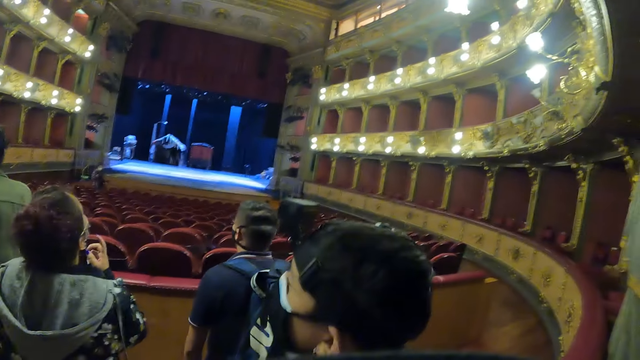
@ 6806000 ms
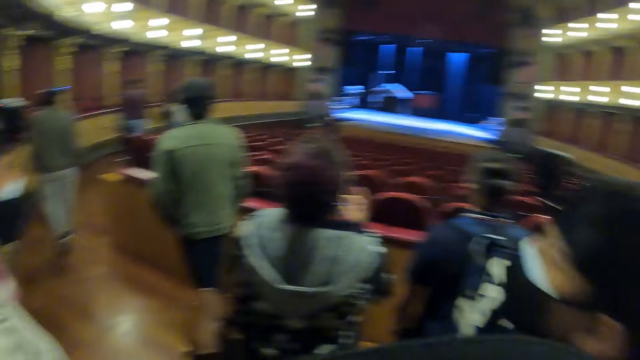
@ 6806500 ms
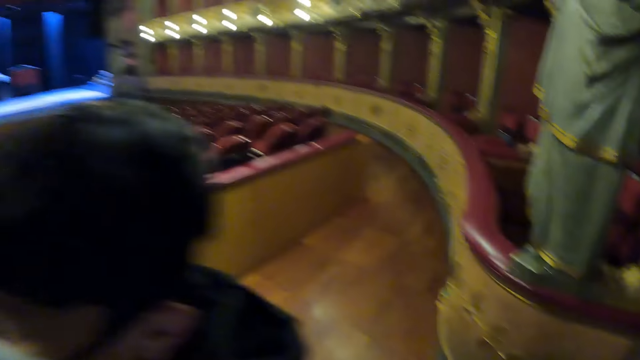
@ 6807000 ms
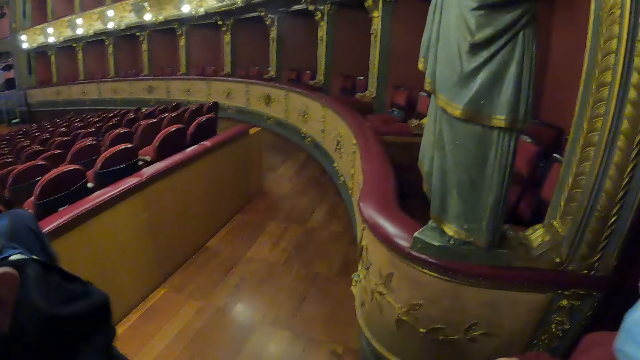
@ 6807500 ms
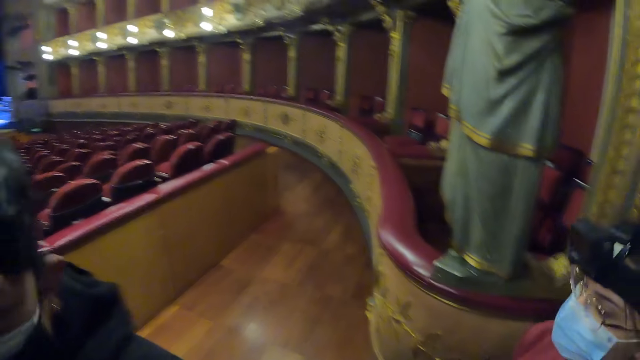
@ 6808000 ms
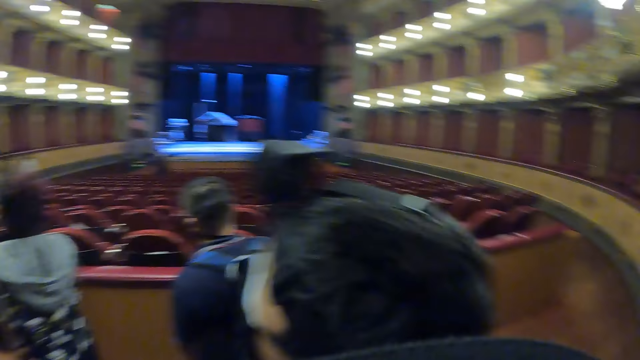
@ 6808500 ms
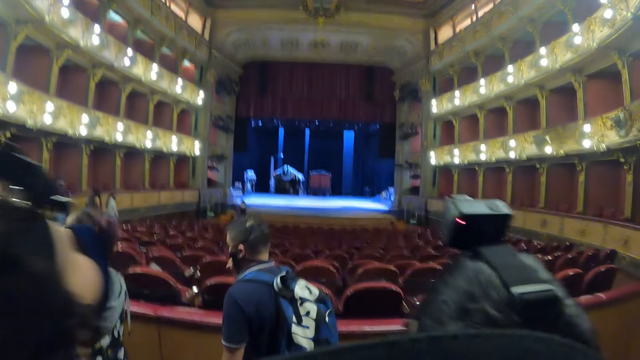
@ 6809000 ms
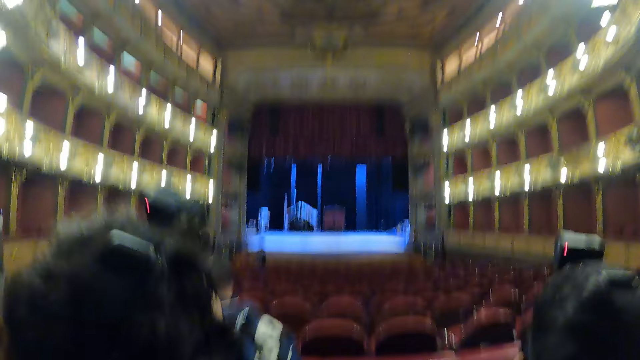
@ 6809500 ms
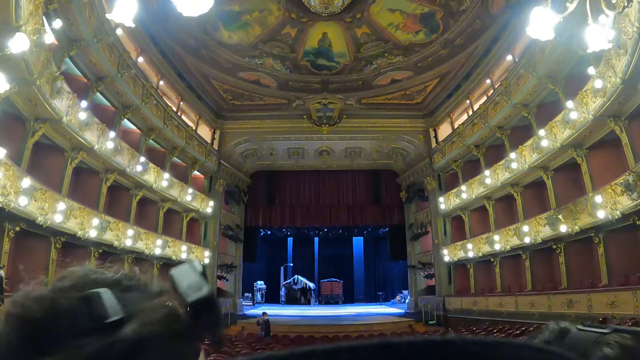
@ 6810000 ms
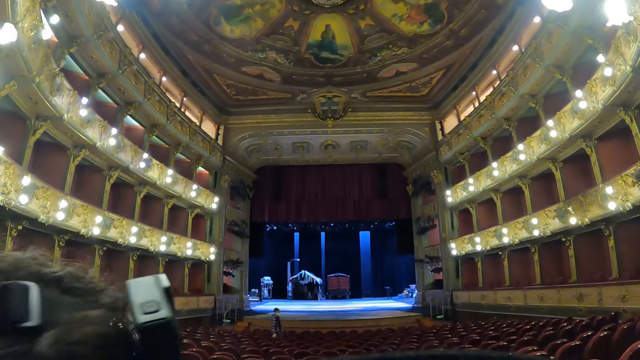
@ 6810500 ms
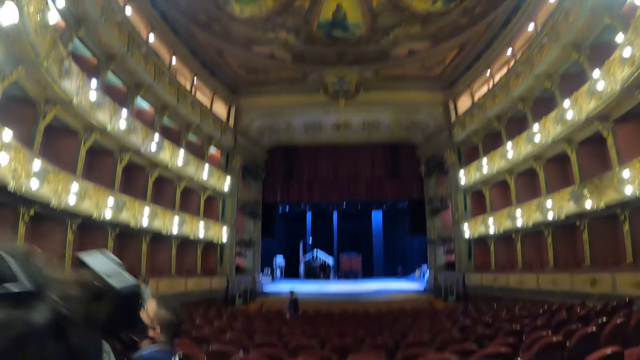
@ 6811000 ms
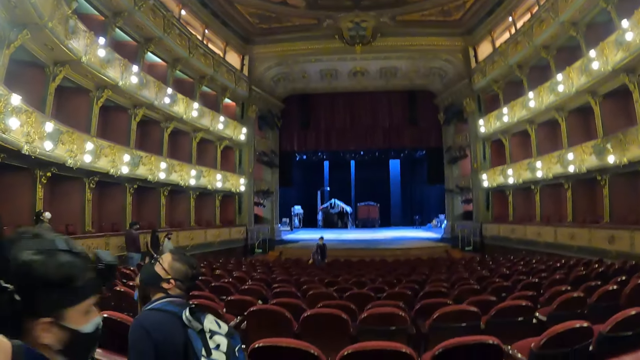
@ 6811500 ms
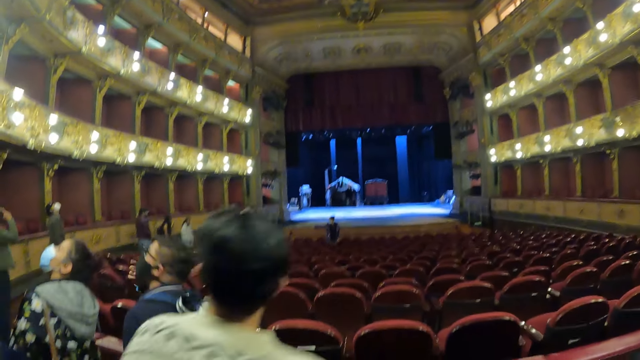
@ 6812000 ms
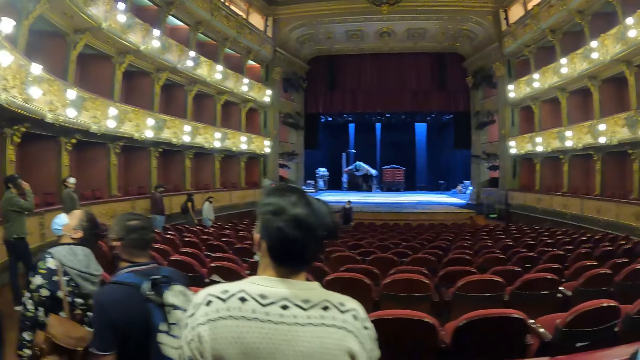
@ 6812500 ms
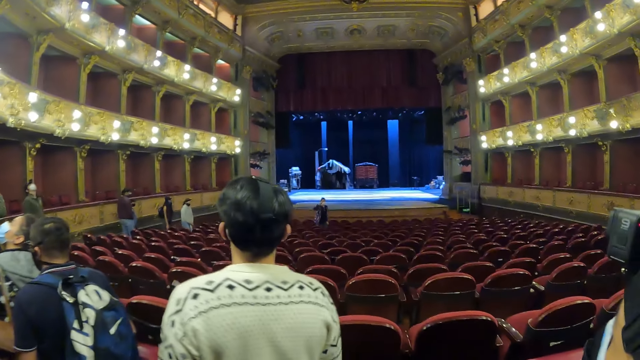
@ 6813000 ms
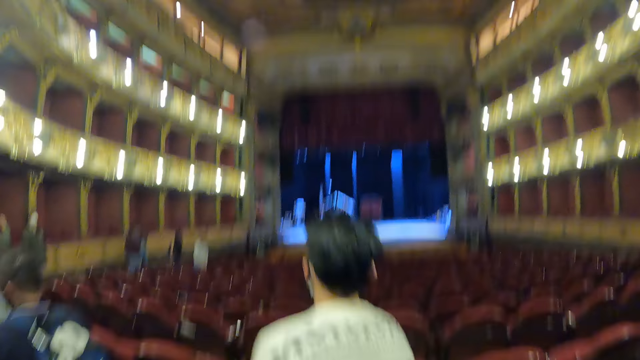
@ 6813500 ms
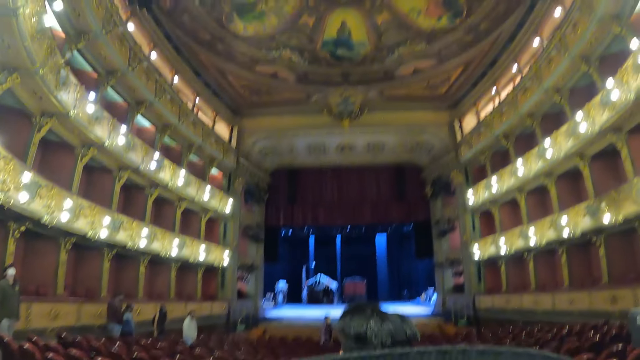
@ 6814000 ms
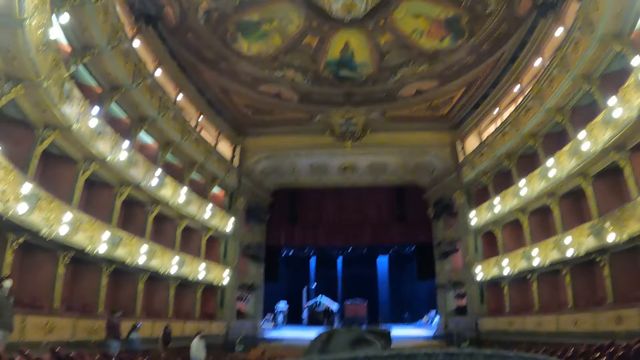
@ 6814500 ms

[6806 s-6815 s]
The camera wearer looks around.

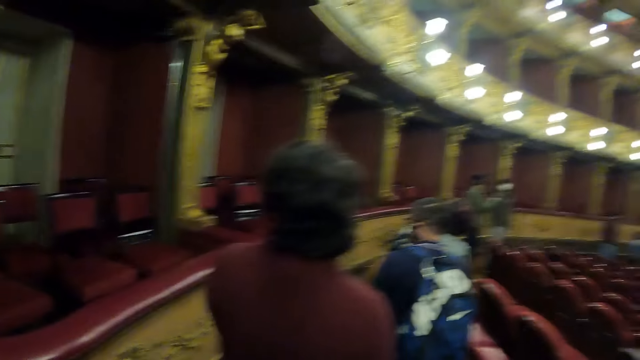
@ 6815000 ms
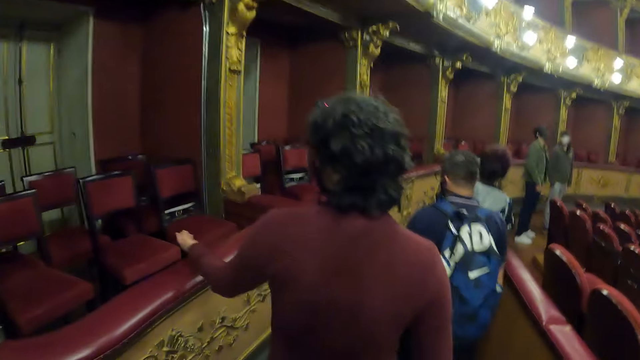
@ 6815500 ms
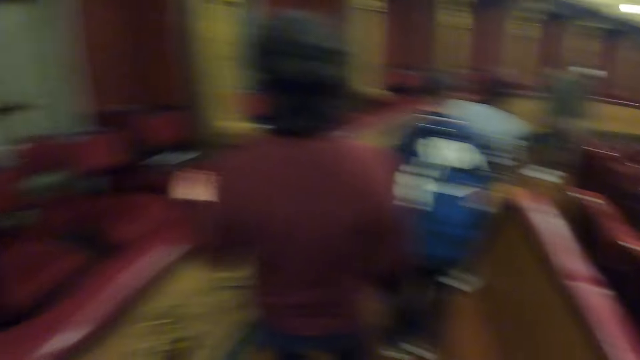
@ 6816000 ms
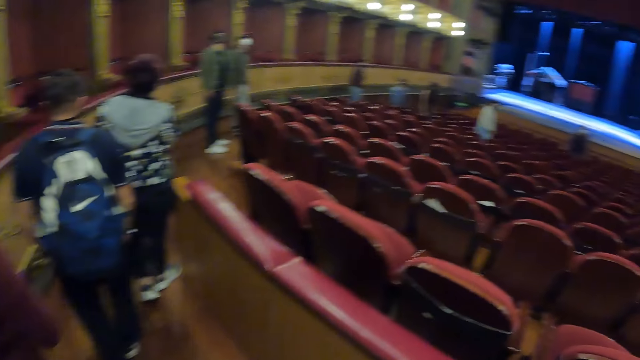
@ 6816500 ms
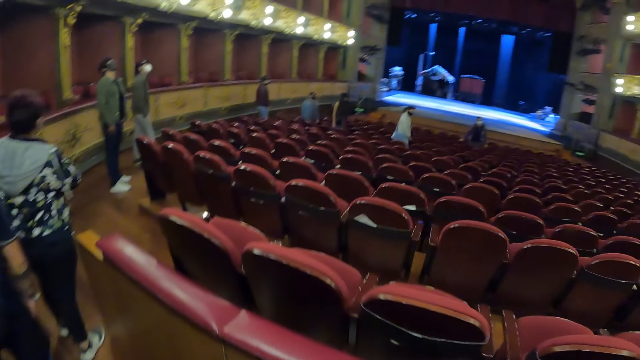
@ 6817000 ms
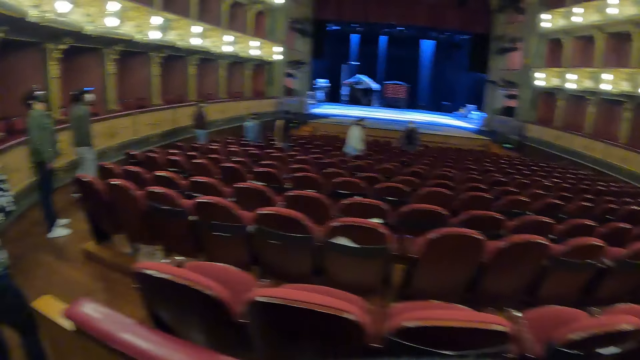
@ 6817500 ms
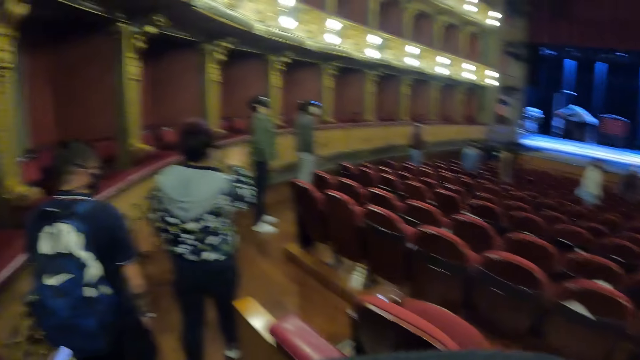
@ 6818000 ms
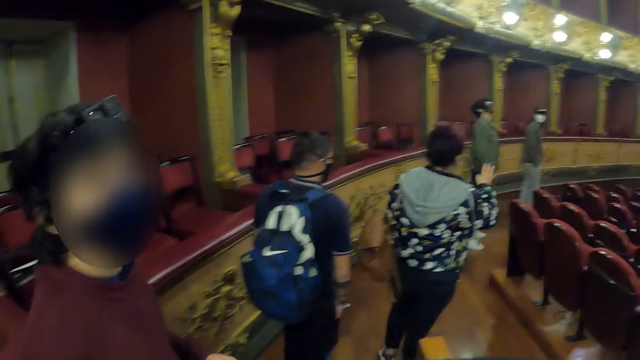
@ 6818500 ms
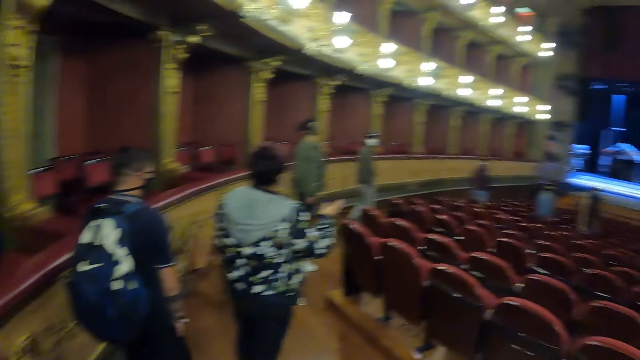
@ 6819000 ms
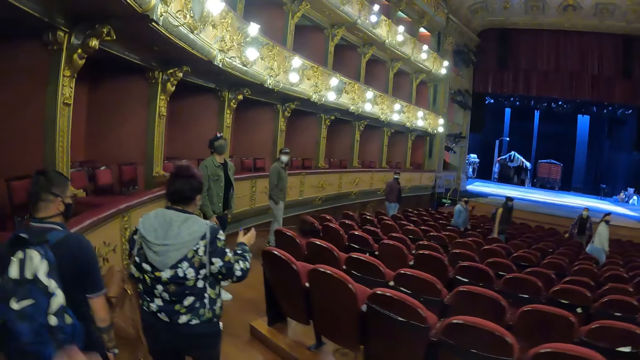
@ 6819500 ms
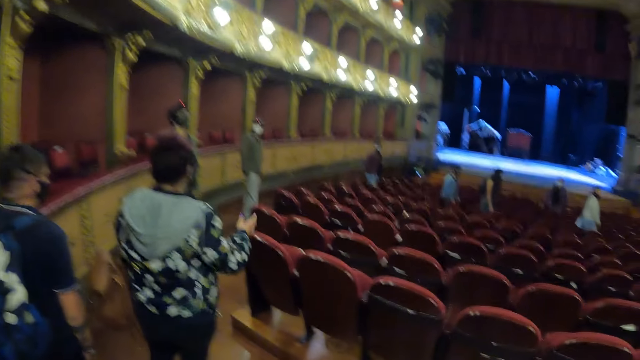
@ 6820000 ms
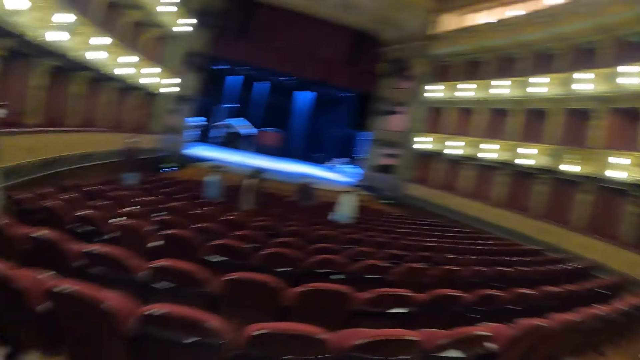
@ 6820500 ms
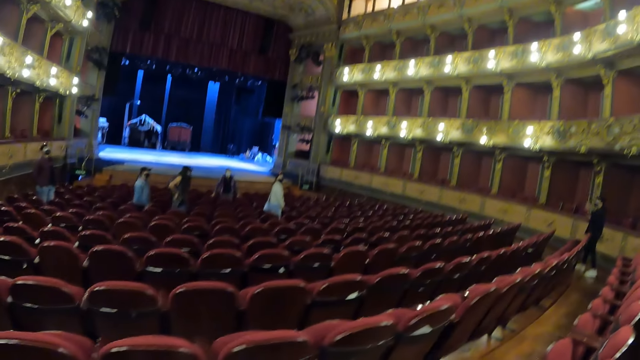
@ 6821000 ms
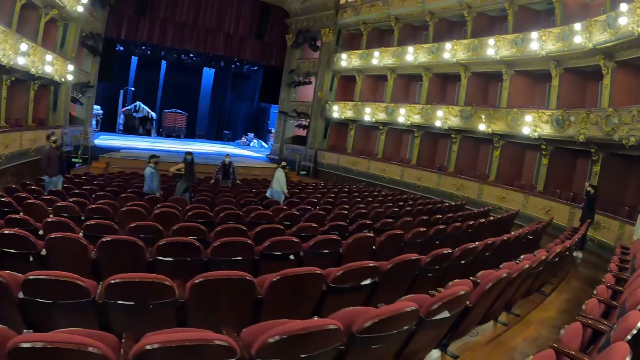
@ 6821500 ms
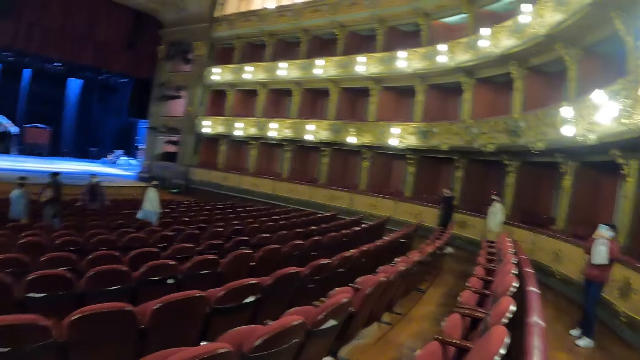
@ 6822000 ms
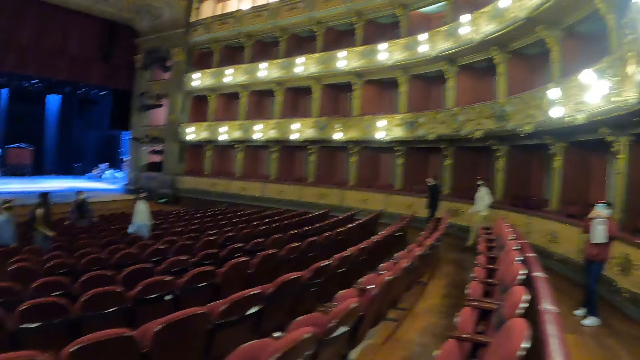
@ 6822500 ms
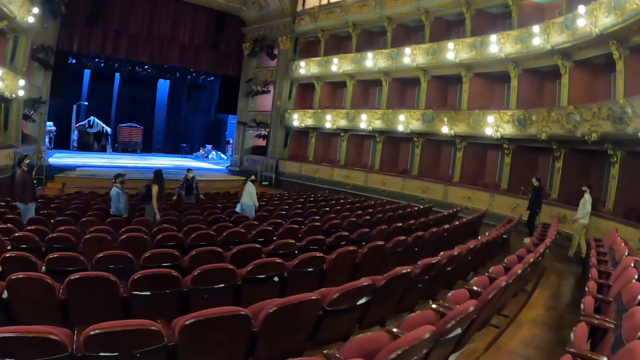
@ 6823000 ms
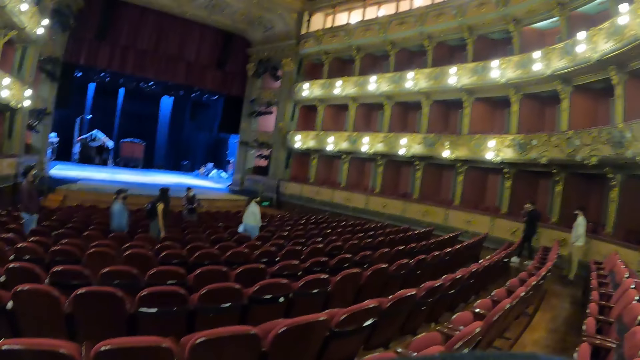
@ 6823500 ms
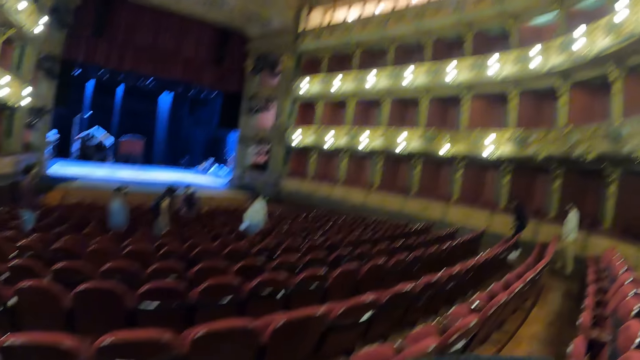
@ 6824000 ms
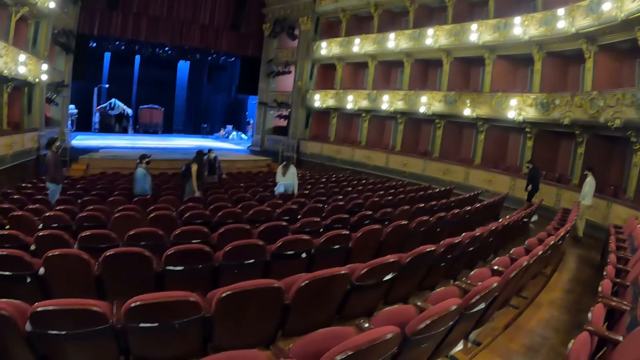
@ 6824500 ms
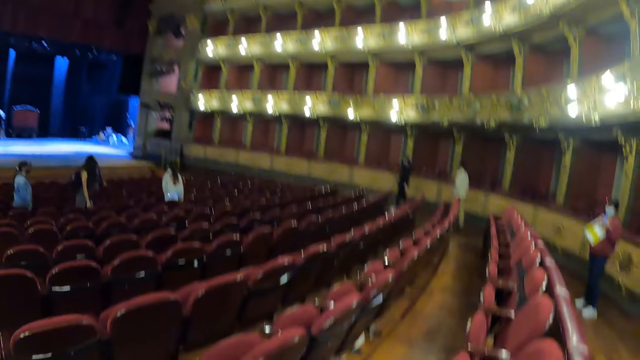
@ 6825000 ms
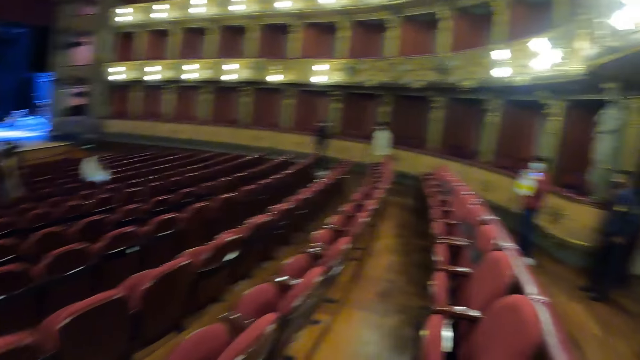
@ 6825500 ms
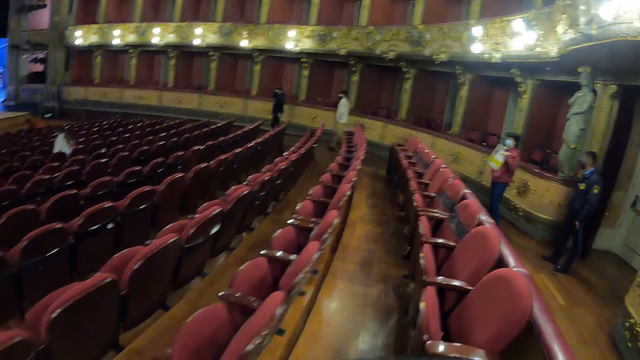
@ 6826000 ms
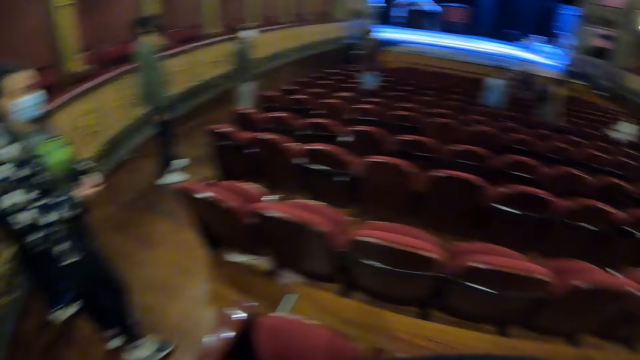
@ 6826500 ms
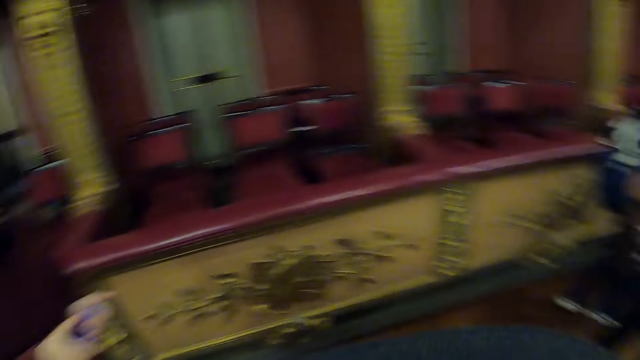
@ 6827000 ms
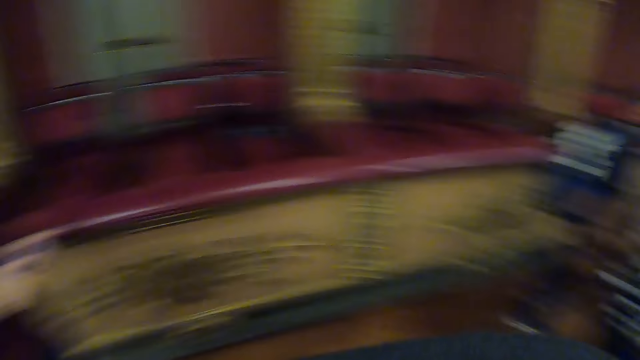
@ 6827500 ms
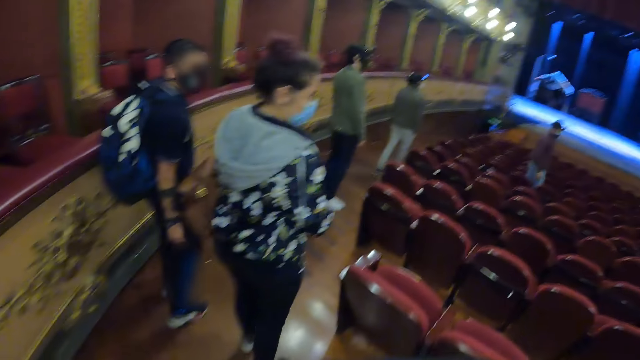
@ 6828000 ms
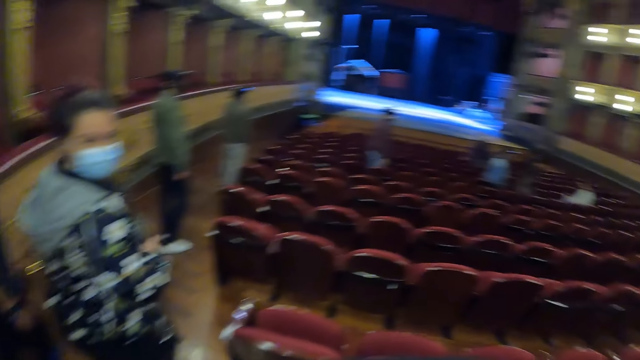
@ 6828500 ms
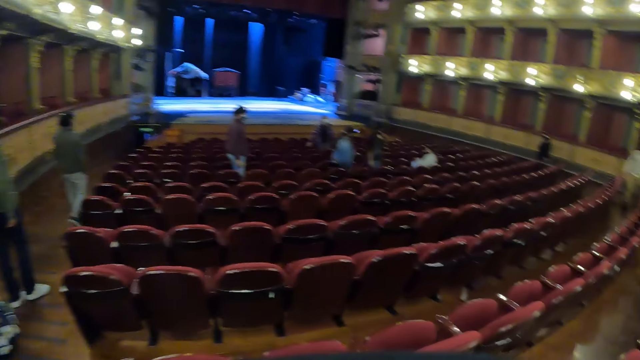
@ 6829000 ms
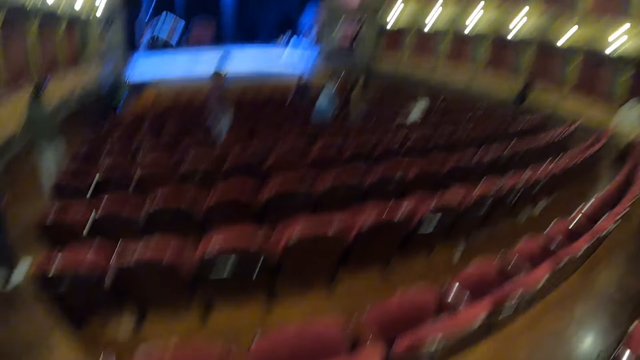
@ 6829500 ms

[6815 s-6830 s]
The camera wearer walks around the theatre. They look around.
